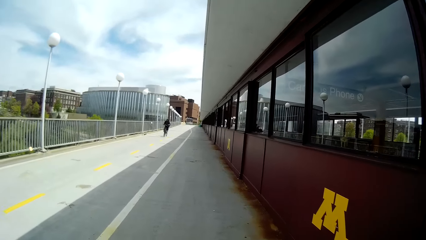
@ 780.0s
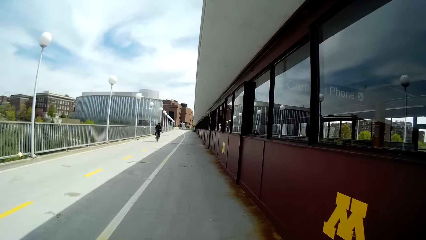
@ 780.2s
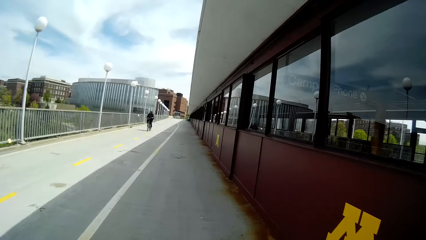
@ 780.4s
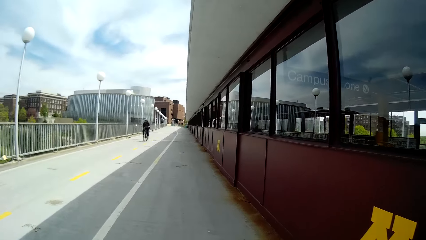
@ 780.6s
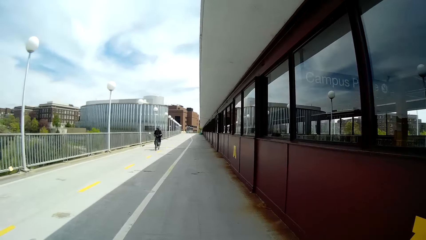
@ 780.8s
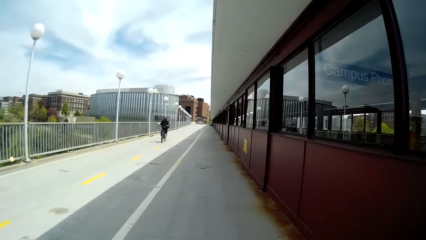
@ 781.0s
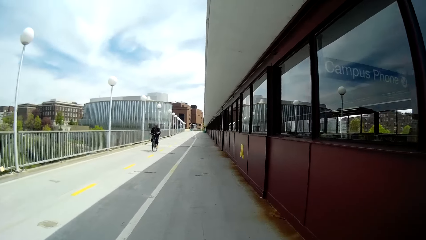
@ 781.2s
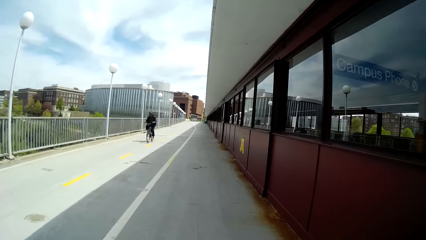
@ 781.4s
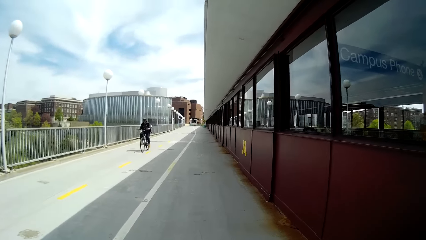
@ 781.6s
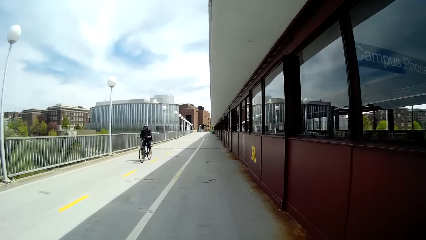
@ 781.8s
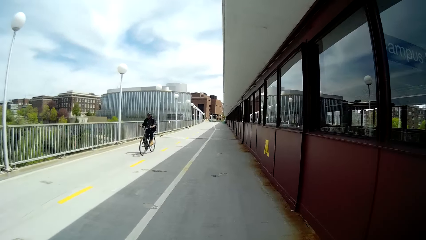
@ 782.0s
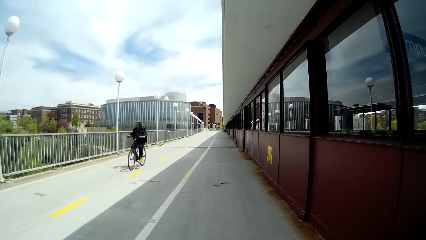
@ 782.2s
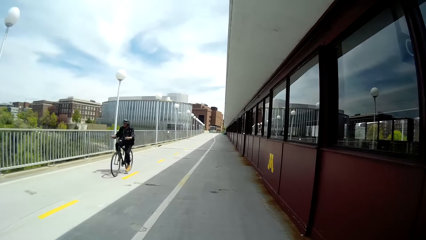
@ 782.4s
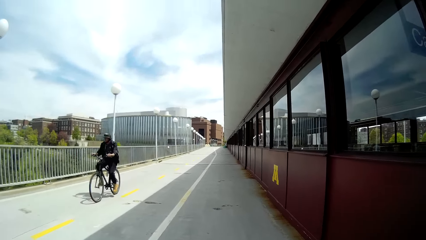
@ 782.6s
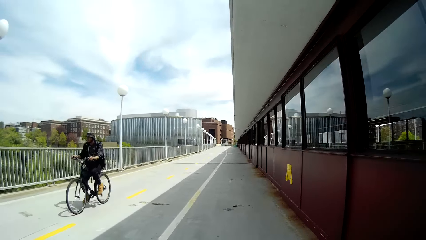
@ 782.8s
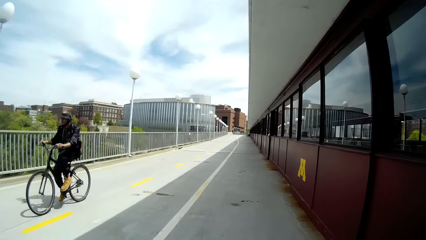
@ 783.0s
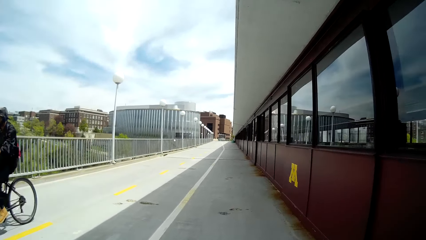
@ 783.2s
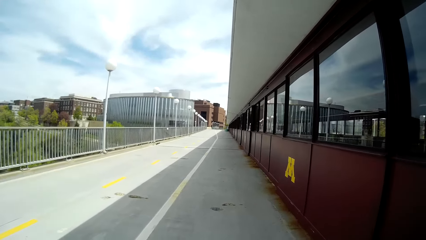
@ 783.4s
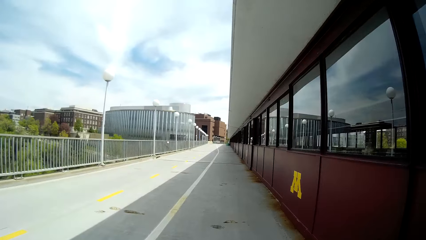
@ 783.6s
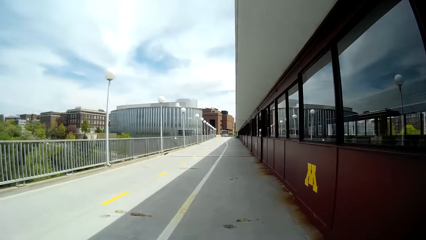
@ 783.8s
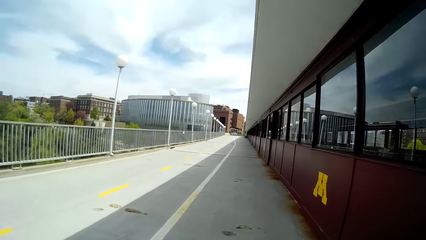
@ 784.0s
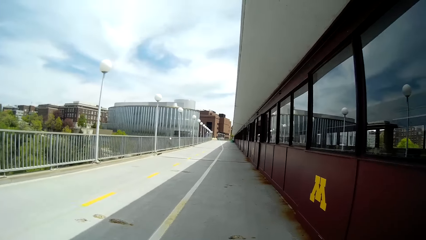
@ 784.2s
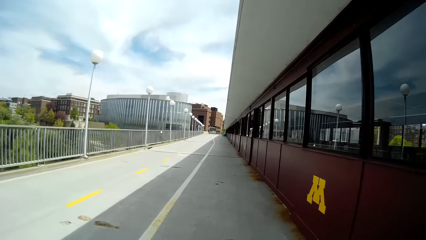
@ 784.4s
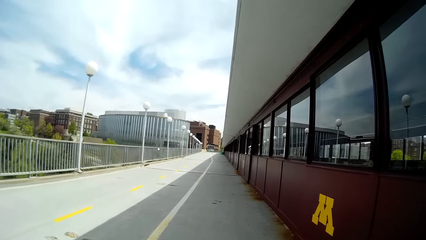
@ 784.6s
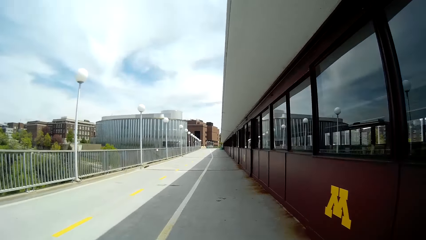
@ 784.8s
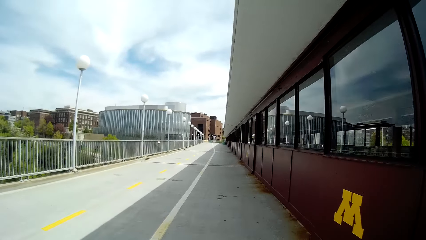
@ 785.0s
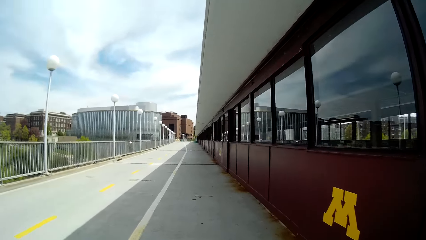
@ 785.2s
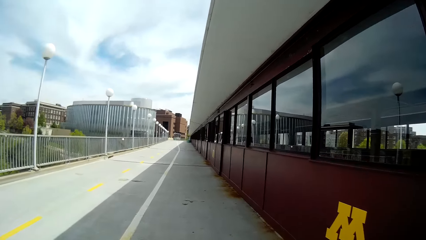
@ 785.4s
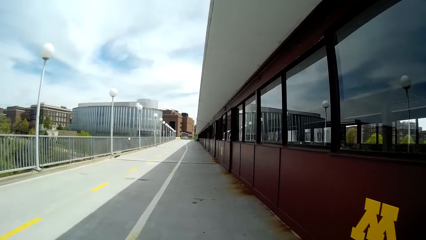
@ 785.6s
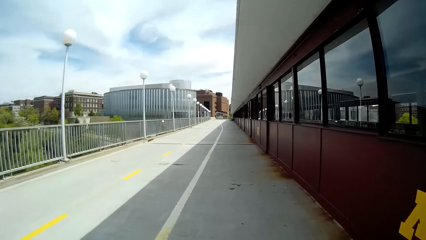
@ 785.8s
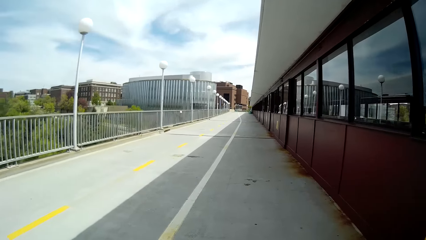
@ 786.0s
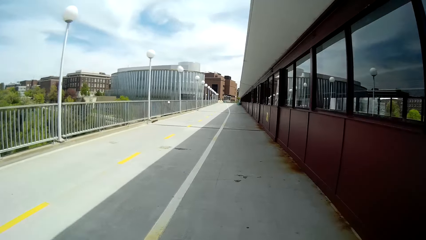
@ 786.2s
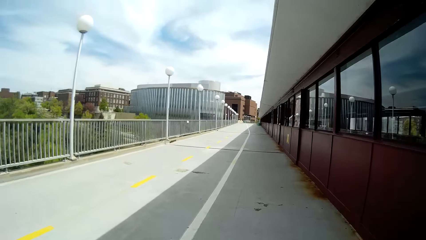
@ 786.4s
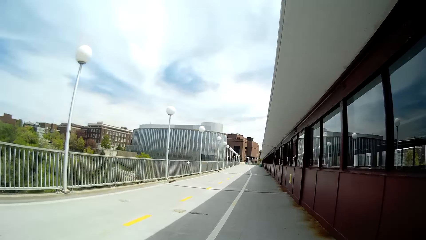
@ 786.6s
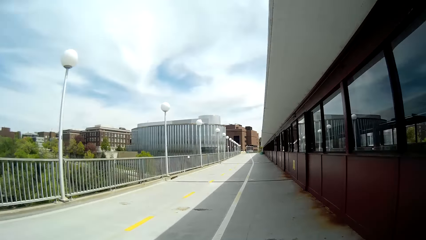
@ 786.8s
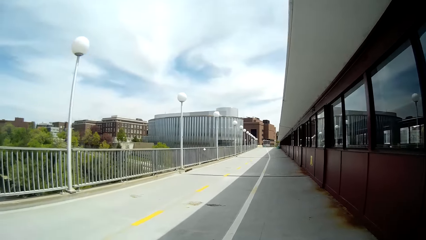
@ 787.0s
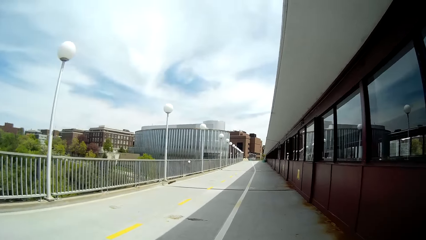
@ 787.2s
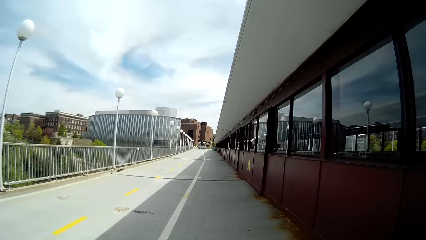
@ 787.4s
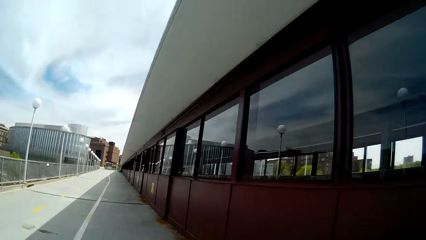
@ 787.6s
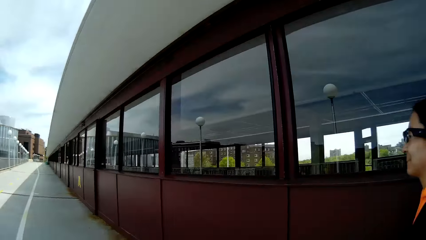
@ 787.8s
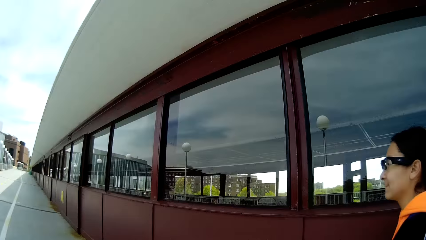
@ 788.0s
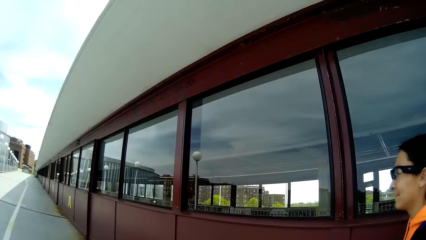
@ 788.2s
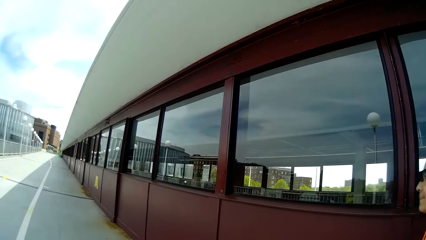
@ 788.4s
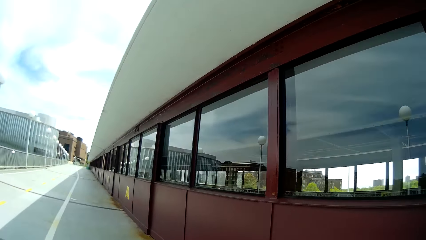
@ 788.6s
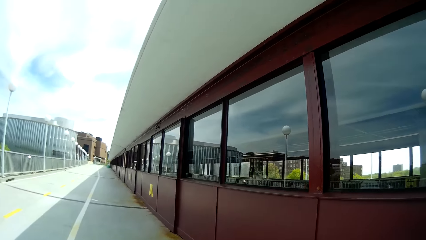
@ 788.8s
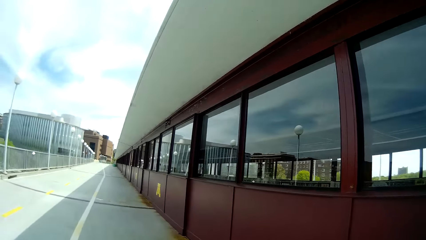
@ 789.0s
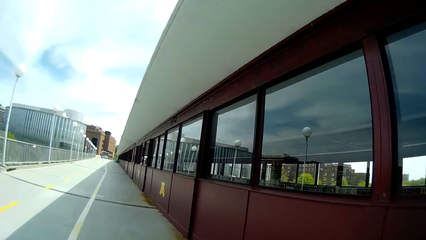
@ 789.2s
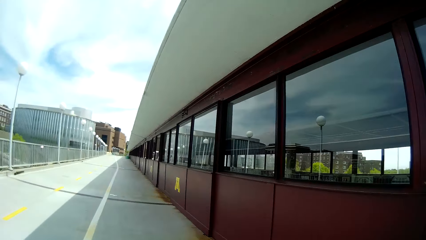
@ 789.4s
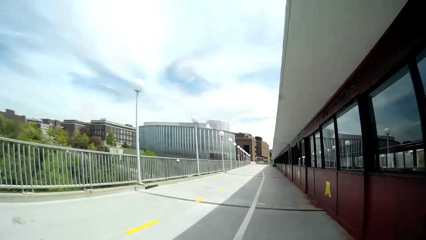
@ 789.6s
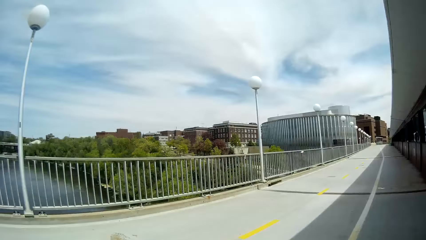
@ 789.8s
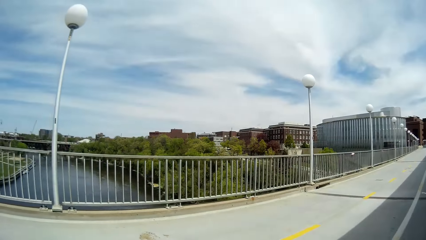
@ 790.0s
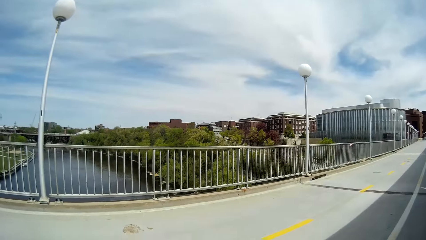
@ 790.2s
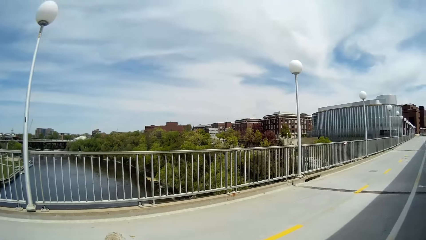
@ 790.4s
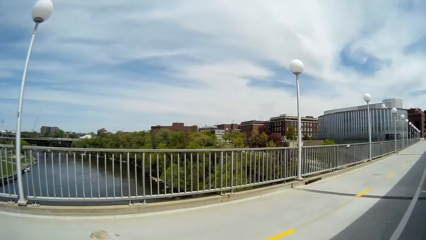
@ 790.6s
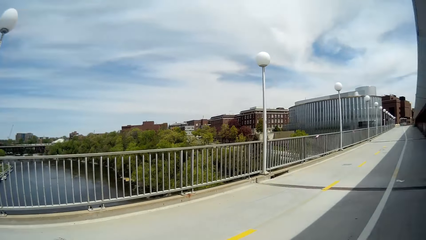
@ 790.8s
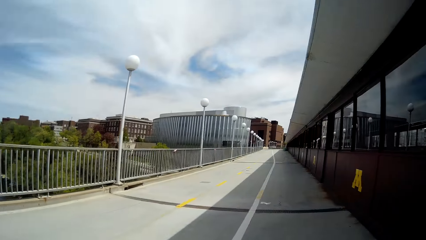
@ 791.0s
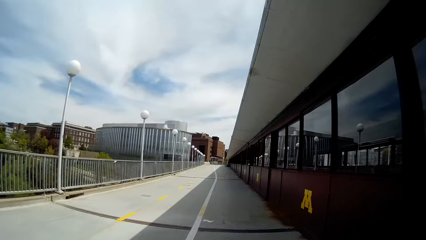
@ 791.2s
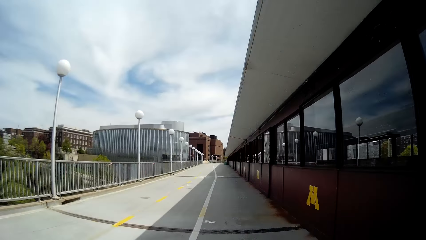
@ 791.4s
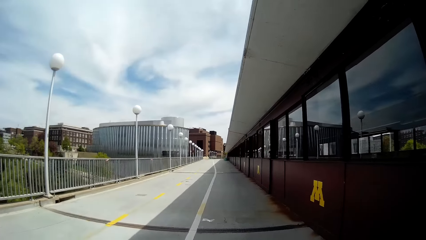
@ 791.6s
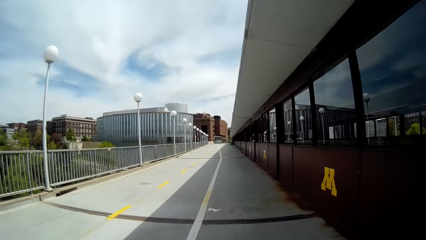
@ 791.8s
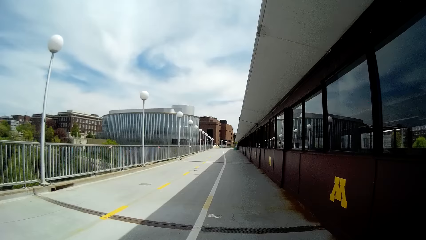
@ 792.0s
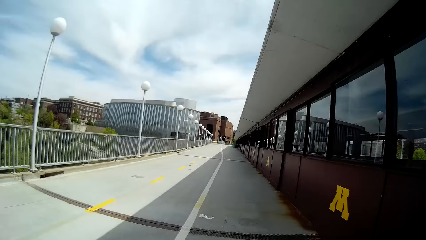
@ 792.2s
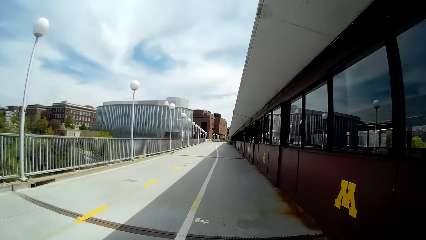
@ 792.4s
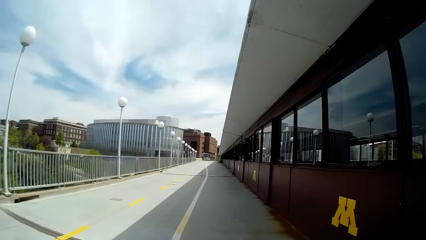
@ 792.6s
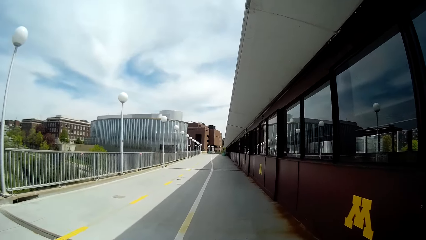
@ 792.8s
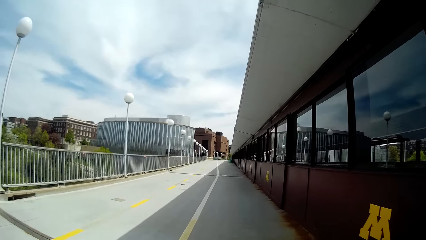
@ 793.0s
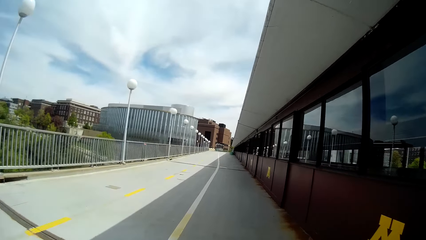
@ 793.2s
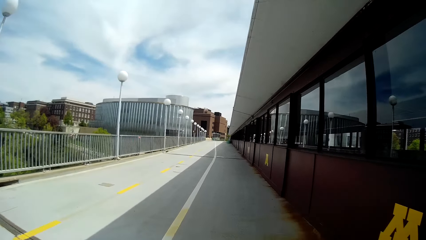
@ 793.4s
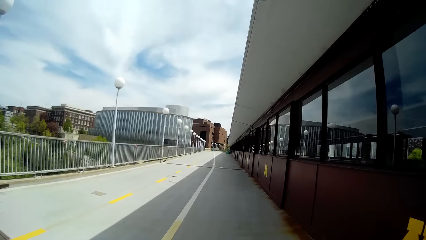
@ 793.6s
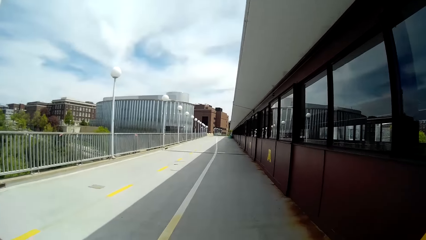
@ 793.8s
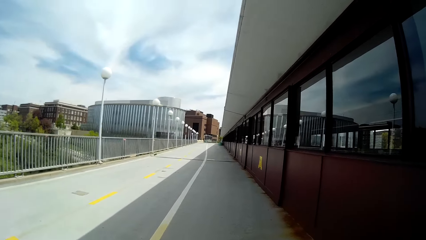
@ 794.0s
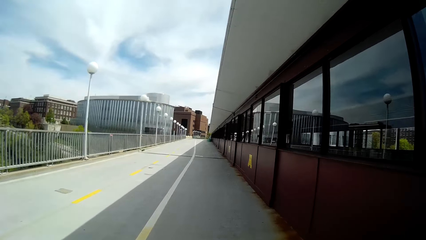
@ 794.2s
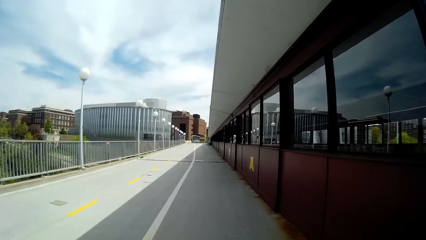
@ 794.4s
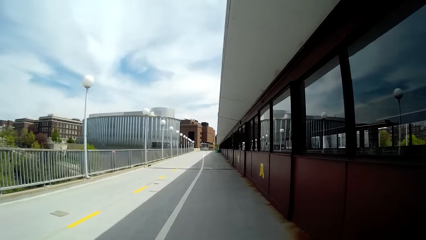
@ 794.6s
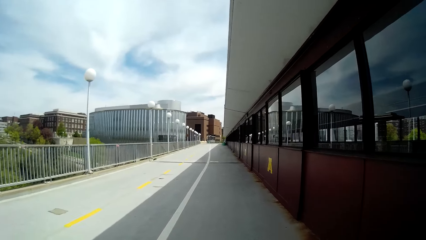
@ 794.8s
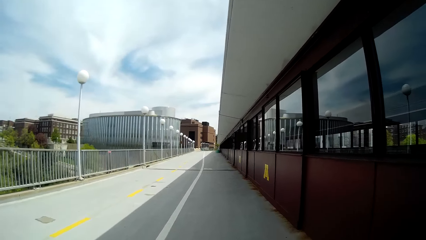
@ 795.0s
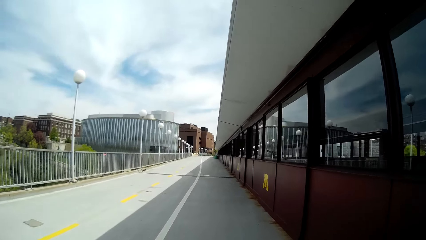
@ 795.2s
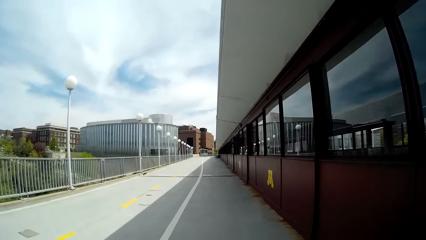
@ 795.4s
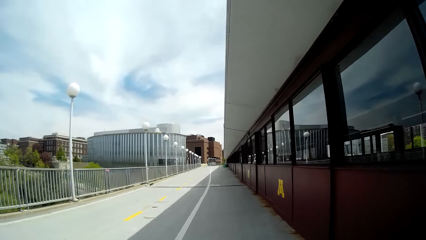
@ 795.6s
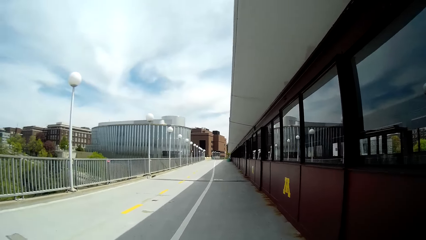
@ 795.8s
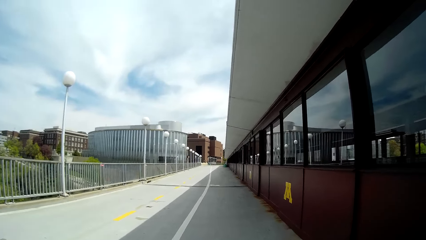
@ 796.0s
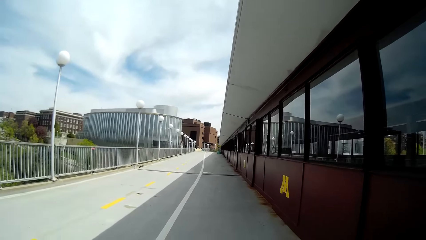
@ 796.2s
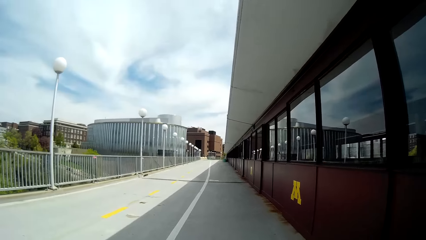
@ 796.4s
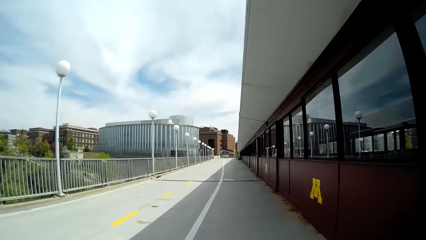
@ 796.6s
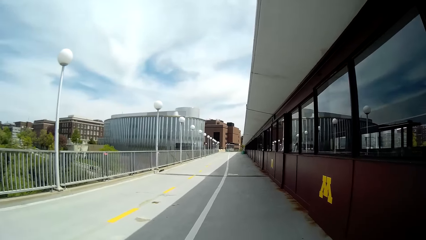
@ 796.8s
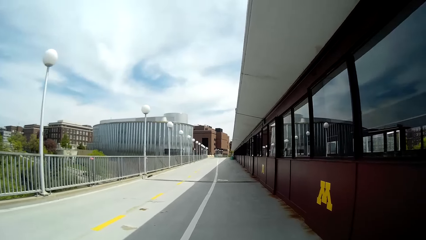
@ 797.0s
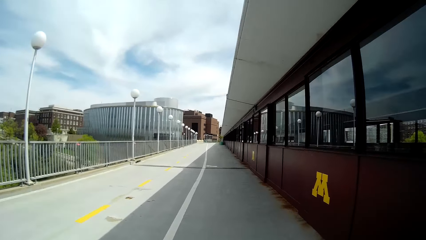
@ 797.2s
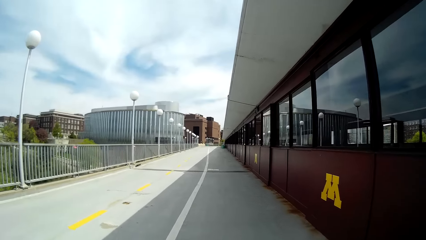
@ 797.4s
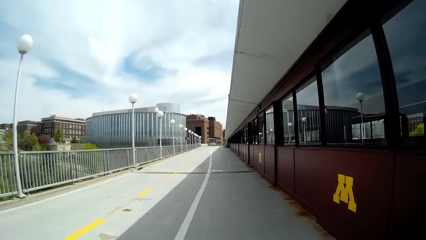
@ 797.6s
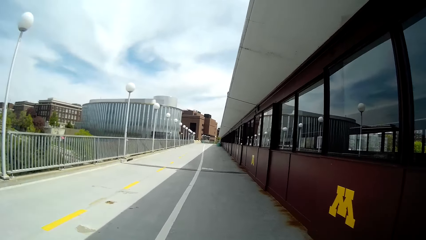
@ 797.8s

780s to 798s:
A man rides a bicycle past the camera wearer. The camera wearer walks on the sidewalk.
